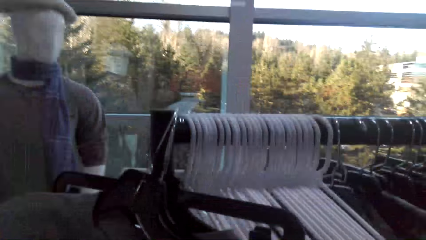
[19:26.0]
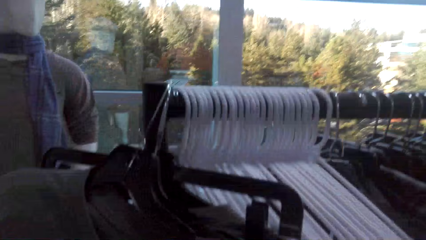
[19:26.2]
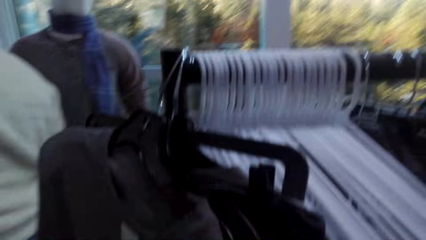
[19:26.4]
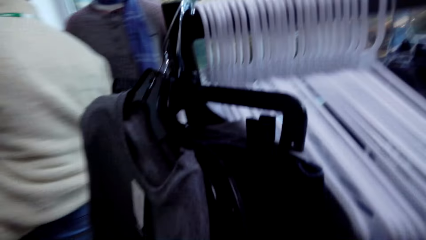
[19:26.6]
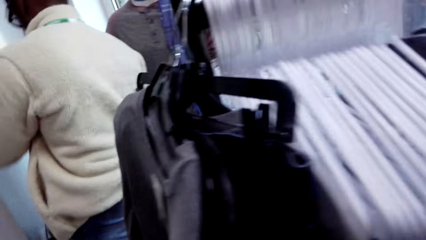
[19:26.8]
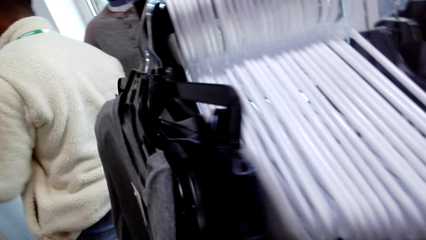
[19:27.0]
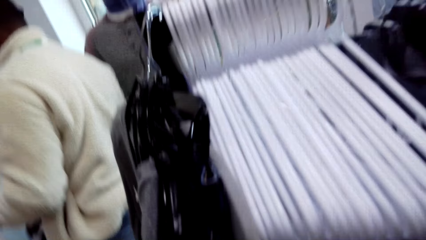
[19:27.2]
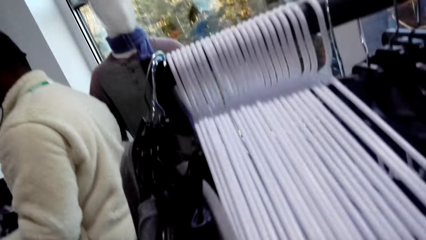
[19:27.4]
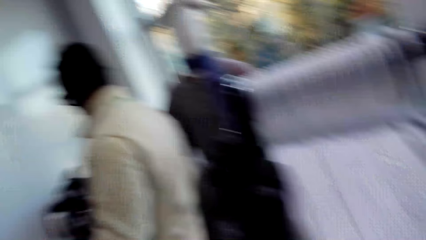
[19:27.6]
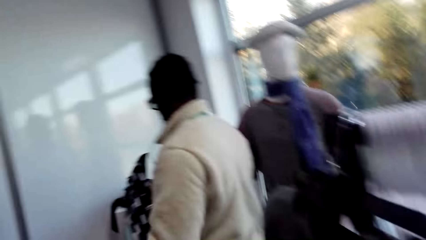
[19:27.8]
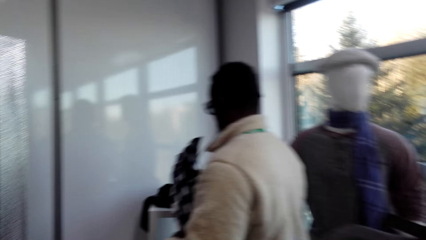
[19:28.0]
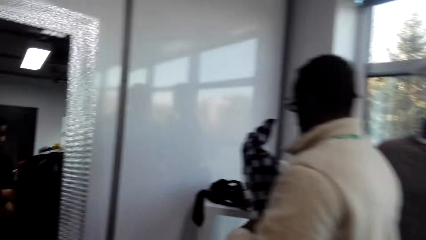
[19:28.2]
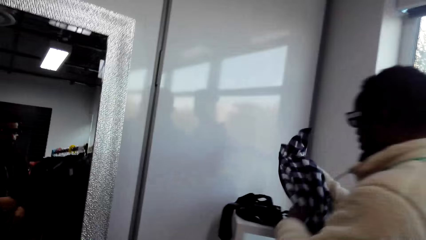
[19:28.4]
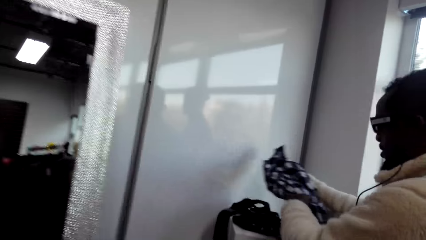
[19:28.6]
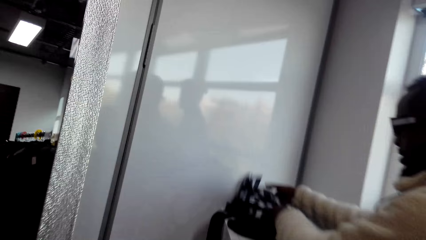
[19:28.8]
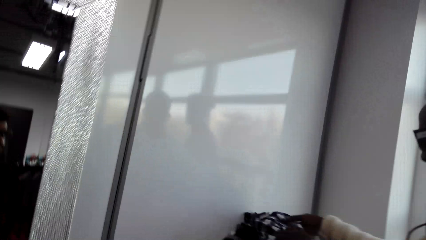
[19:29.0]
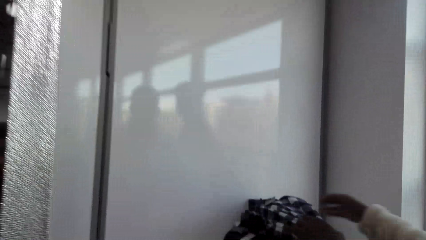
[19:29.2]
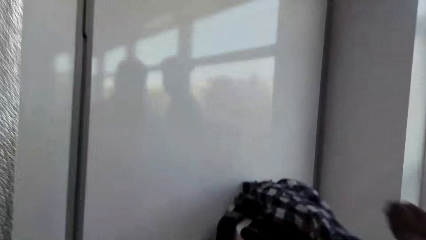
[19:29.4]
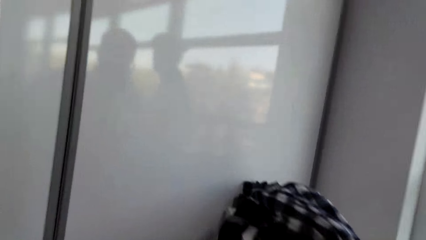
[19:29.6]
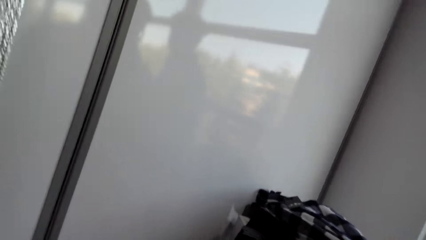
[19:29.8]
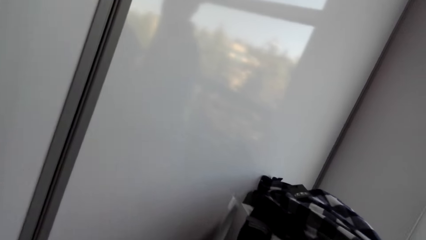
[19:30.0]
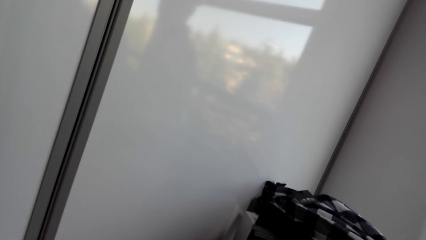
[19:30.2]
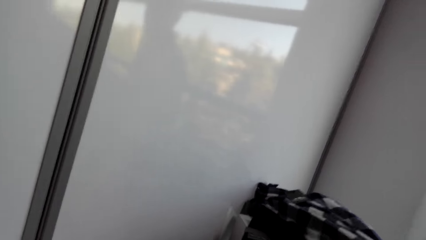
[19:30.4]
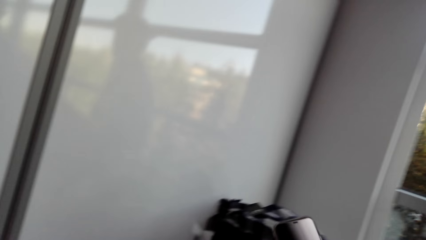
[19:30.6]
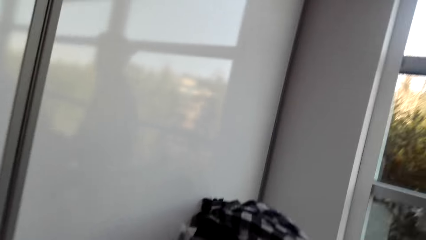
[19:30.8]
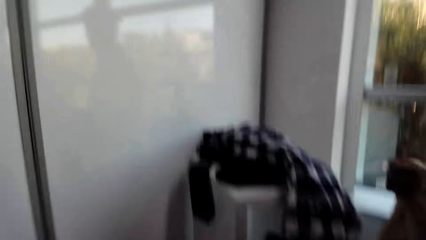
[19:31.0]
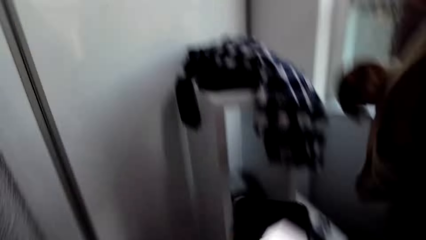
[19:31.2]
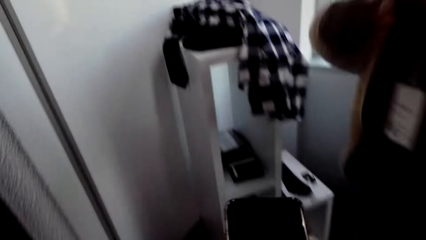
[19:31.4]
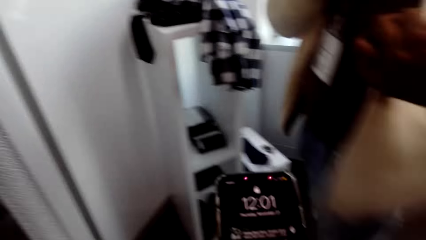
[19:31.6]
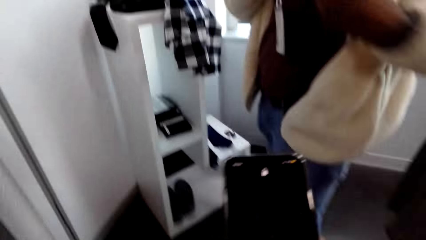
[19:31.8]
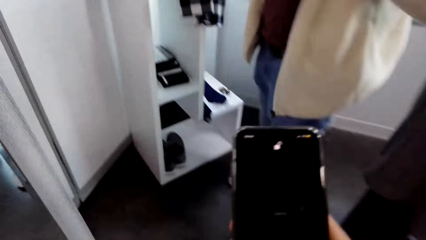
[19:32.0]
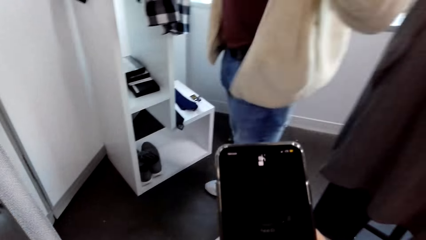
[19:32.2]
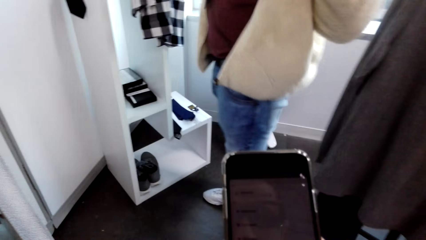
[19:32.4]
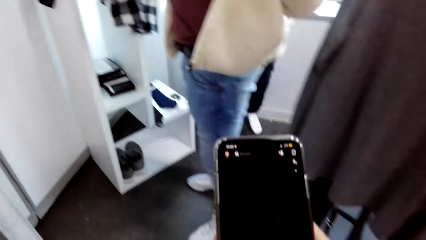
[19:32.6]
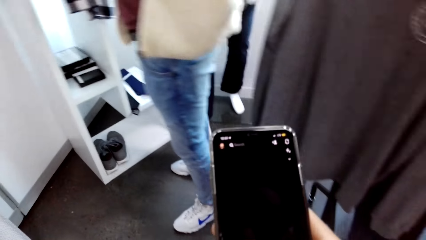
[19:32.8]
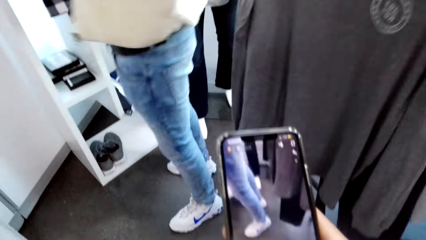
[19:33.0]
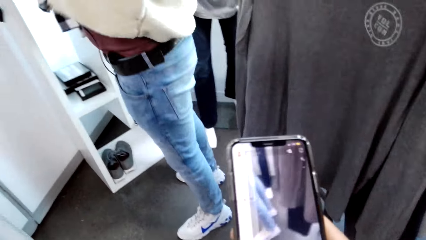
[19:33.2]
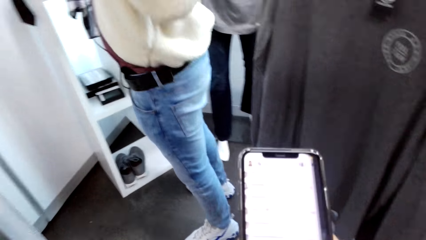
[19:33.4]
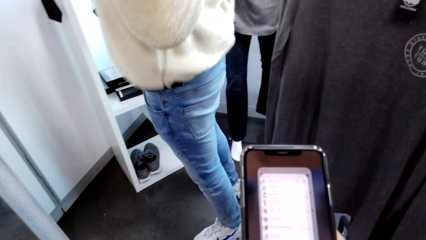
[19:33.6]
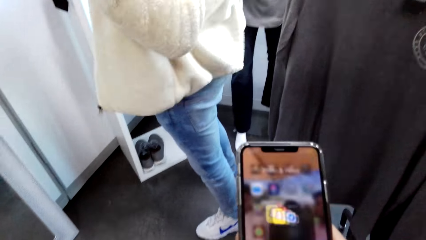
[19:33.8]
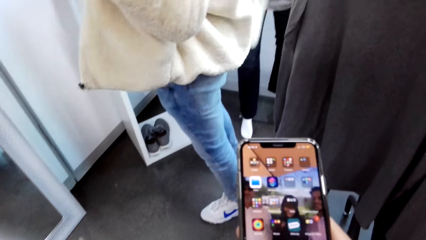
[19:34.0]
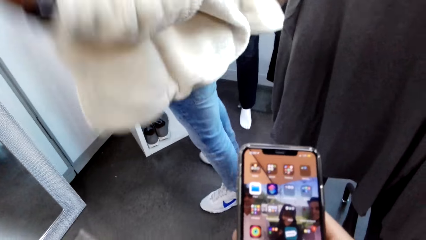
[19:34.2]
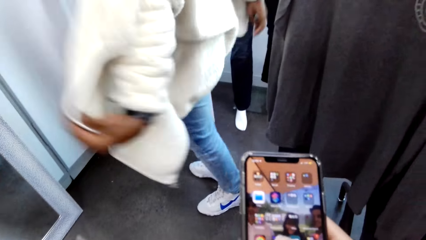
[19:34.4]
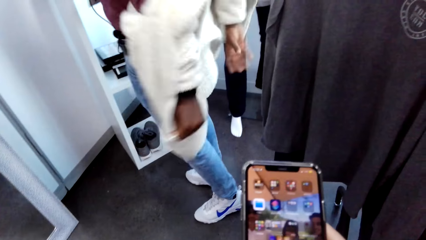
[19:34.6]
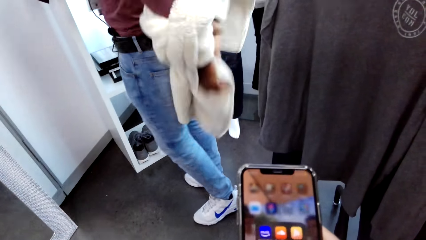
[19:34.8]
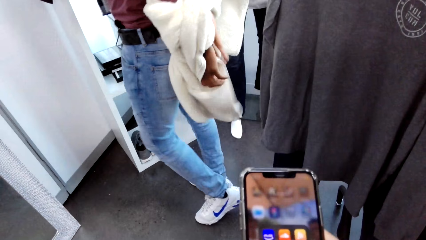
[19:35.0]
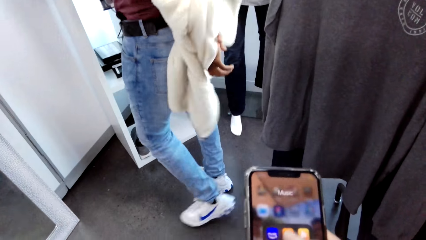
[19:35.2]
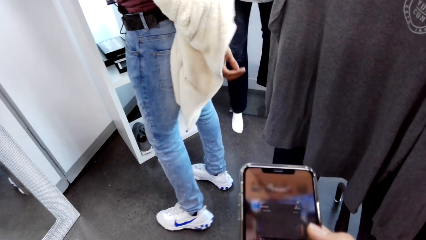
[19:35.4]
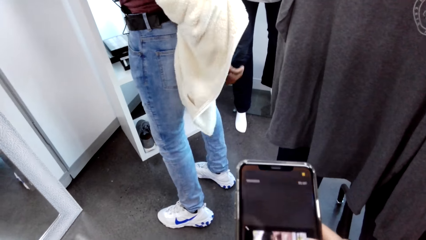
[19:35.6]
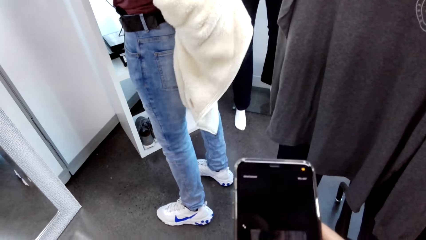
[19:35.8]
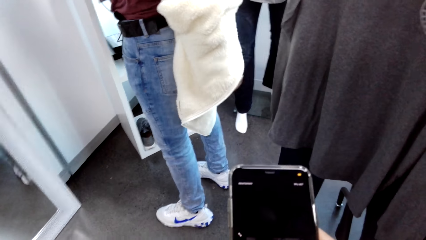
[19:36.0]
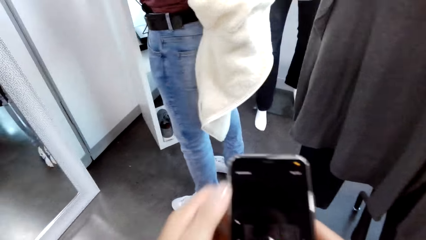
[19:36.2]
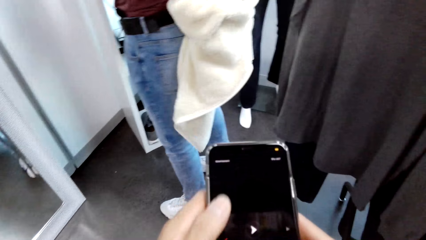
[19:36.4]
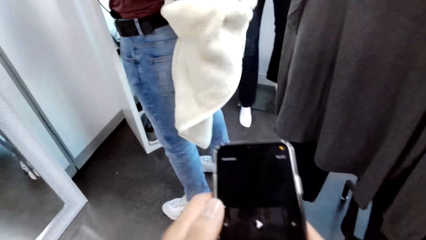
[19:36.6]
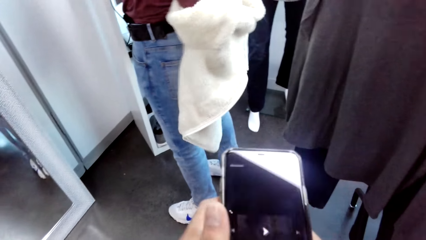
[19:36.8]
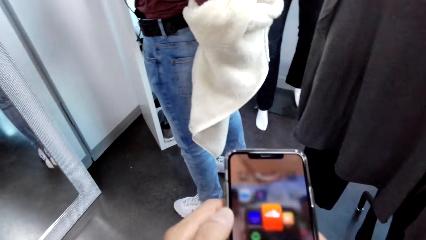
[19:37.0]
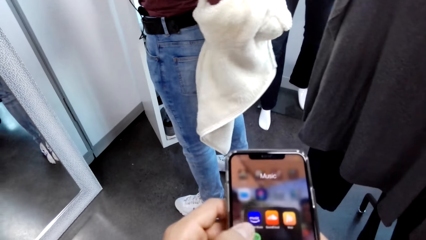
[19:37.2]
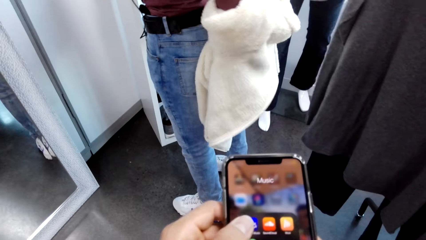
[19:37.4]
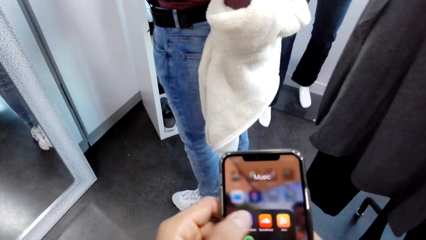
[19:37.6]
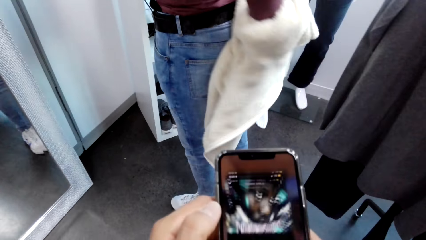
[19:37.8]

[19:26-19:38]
The camera wearer walks on. They press the phone.

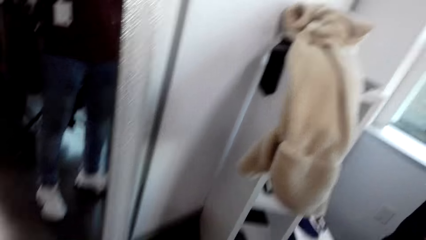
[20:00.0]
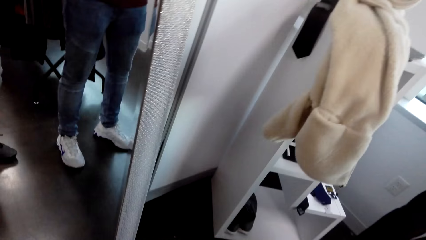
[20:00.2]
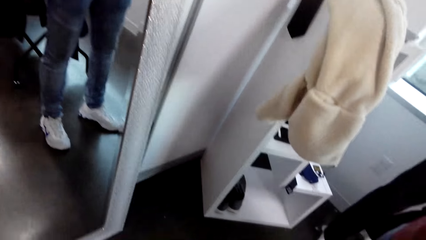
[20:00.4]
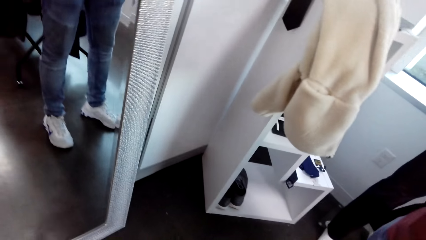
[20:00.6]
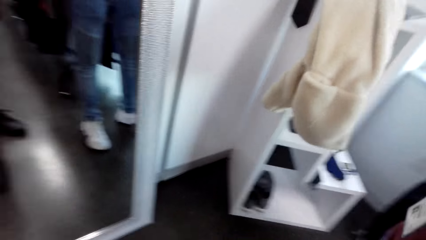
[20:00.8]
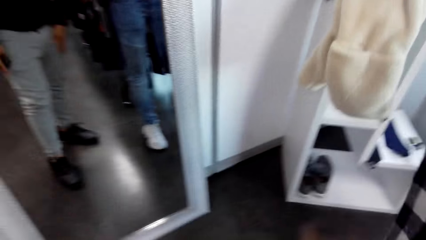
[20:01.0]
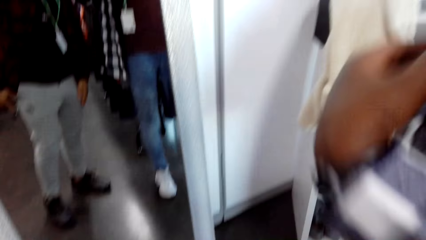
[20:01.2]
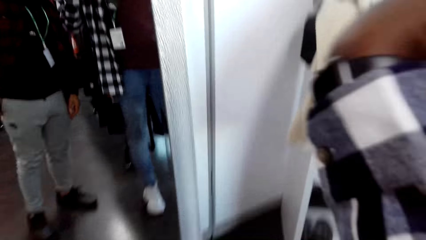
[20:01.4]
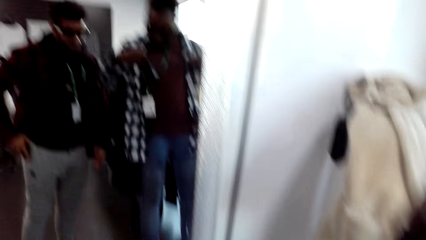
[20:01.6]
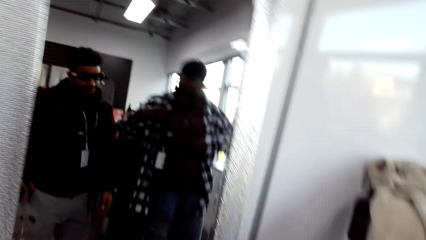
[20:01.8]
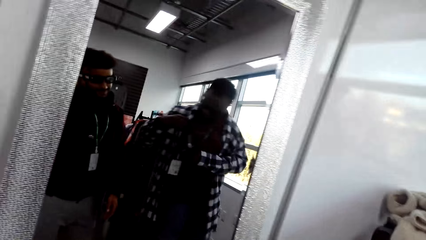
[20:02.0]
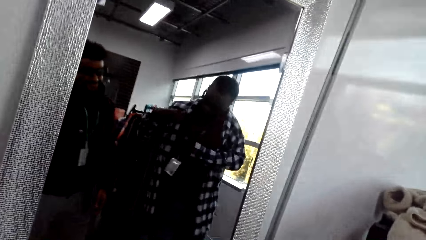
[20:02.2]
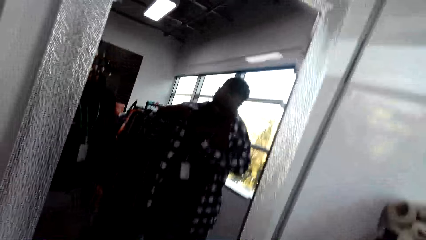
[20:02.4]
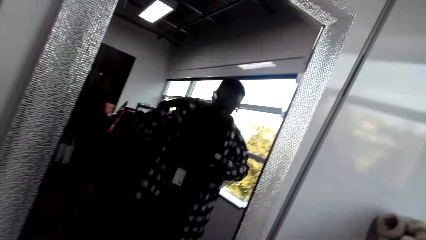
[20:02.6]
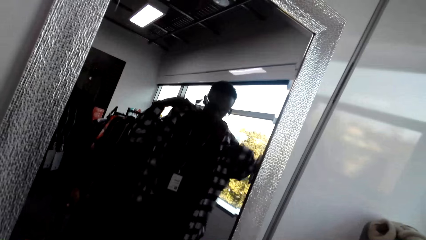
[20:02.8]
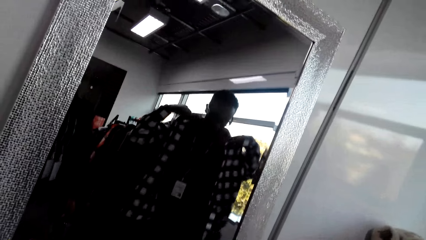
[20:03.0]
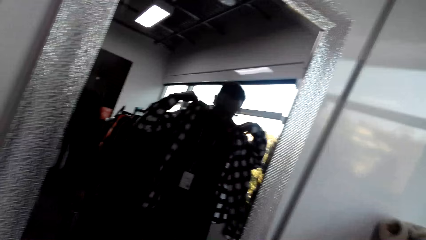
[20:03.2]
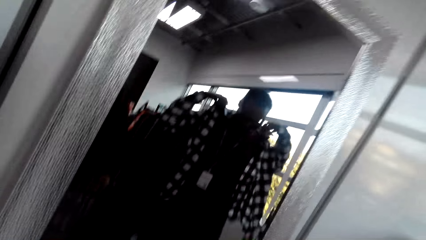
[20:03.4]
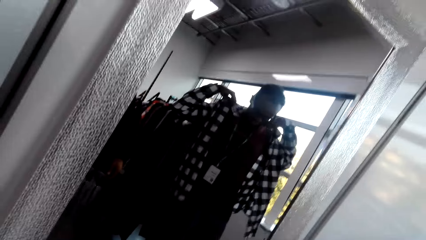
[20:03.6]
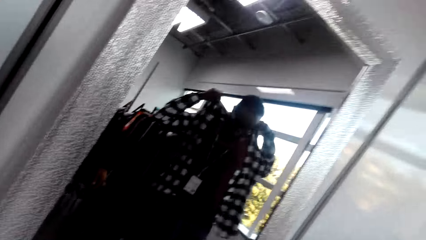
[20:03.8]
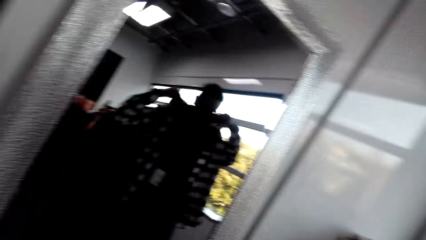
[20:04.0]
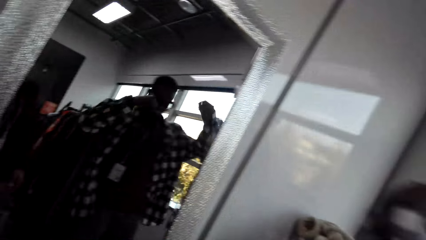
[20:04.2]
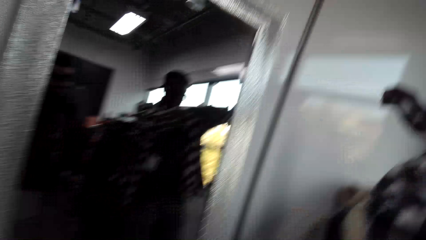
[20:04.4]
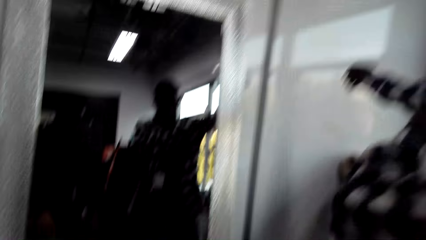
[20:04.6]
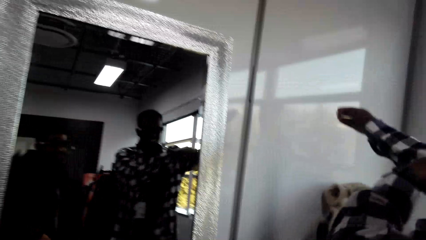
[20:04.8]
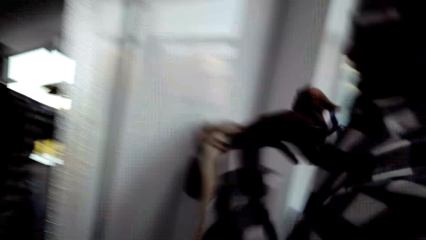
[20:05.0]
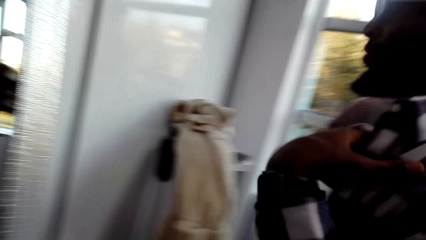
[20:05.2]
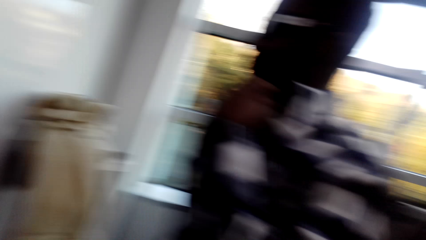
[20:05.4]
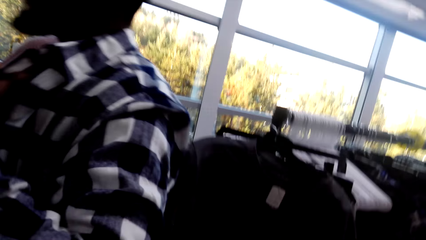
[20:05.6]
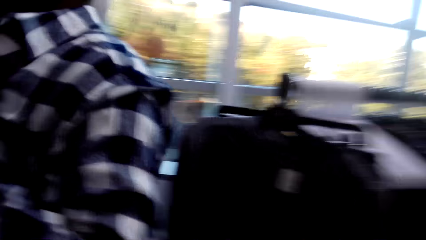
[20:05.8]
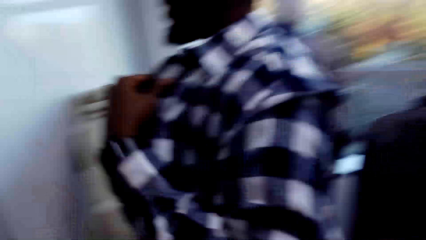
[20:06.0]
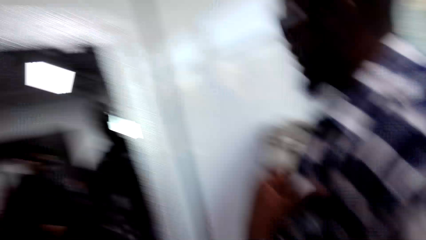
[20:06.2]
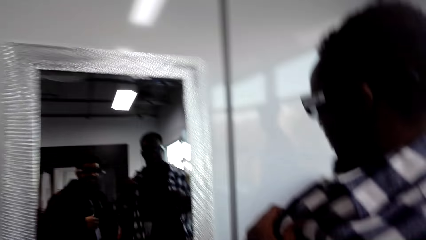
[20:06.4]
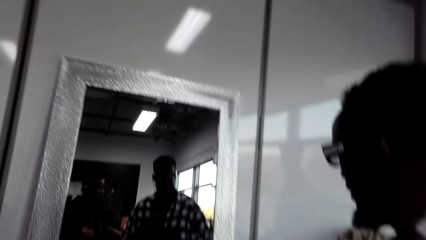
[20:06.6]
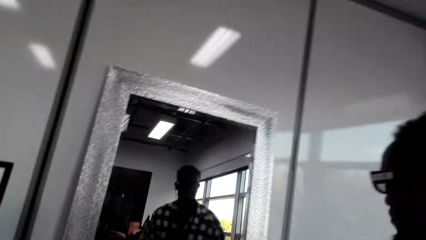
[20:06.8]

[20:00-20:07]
The camera wearer fits the shirt in front of a mirror.
